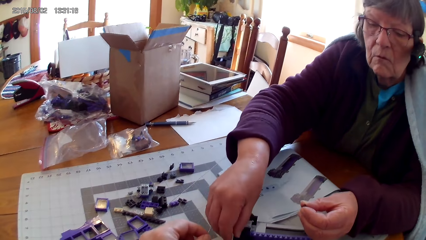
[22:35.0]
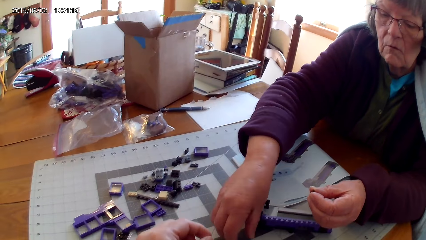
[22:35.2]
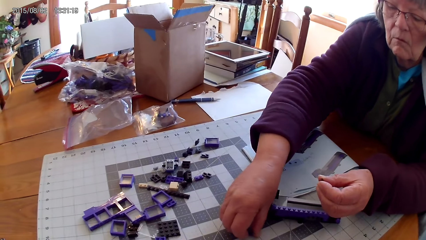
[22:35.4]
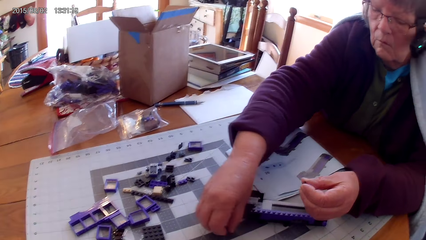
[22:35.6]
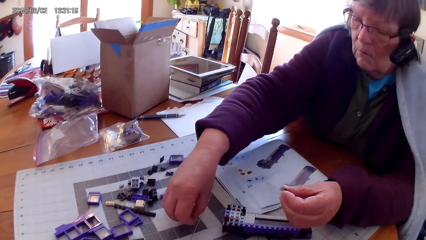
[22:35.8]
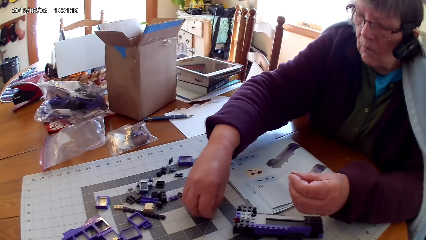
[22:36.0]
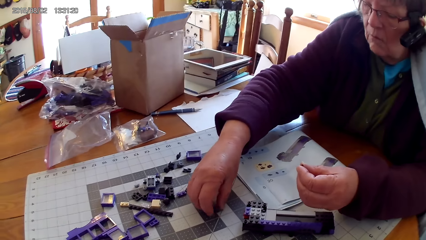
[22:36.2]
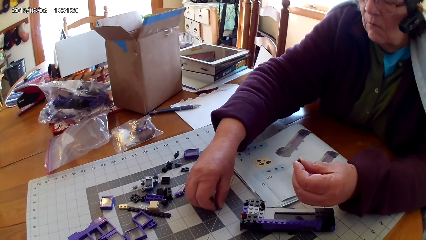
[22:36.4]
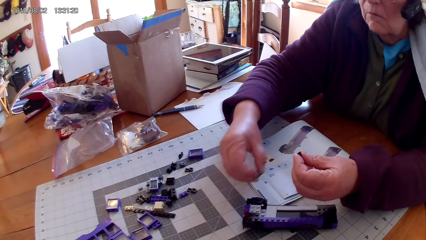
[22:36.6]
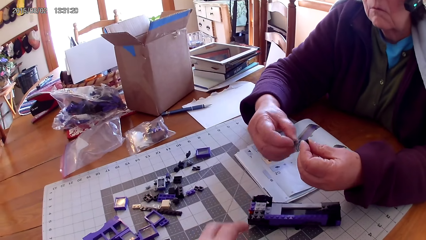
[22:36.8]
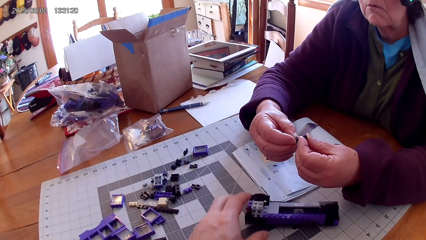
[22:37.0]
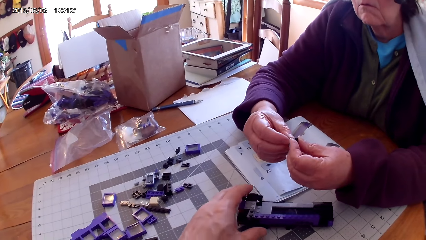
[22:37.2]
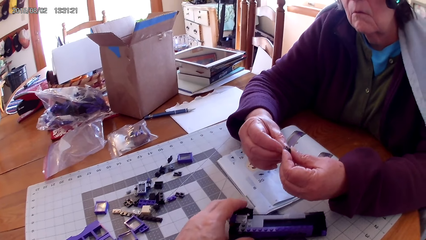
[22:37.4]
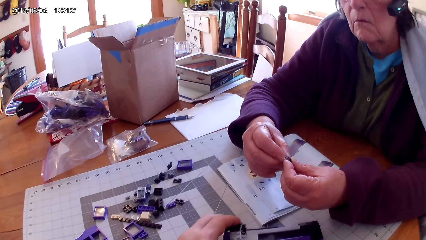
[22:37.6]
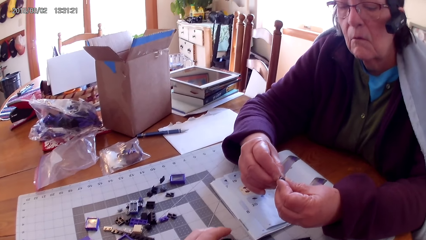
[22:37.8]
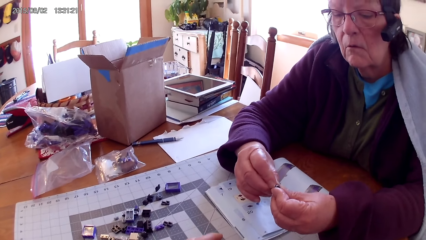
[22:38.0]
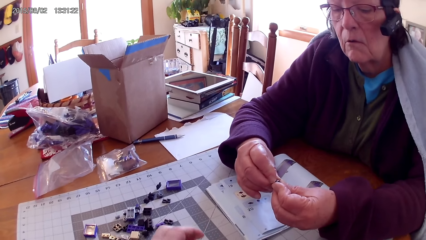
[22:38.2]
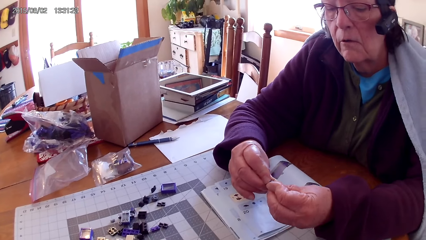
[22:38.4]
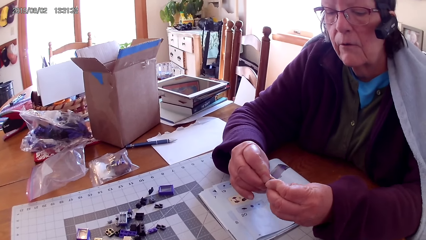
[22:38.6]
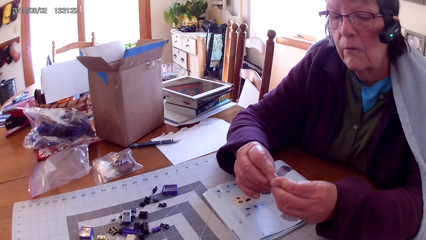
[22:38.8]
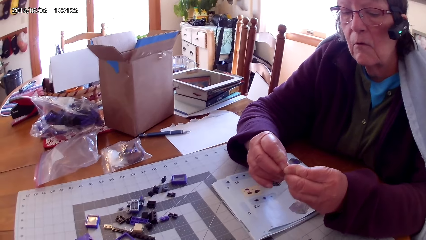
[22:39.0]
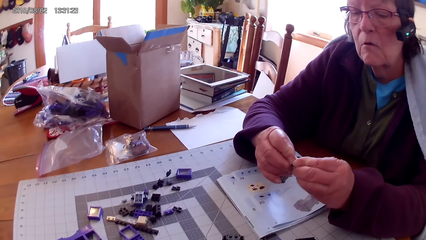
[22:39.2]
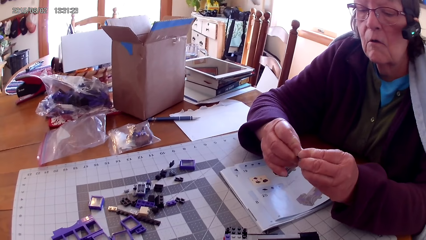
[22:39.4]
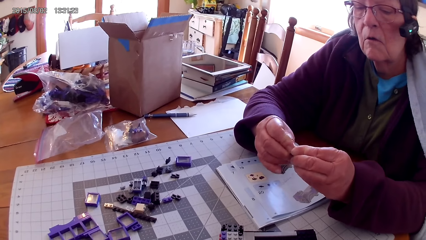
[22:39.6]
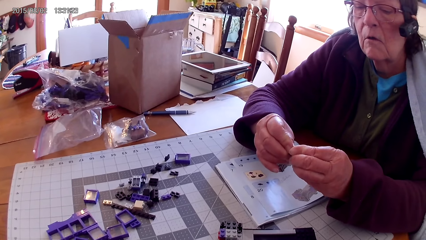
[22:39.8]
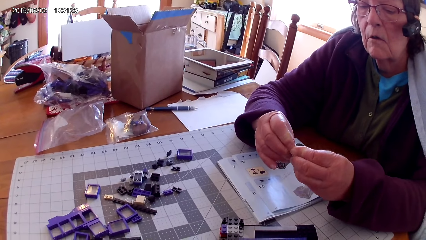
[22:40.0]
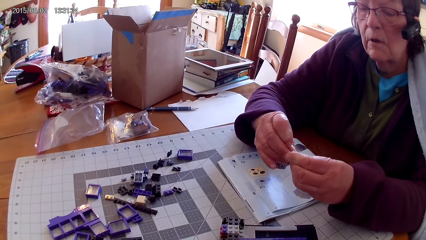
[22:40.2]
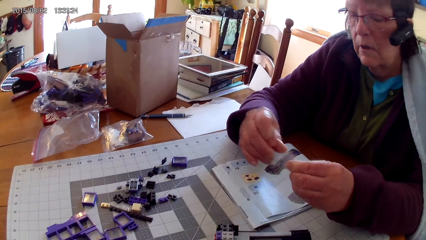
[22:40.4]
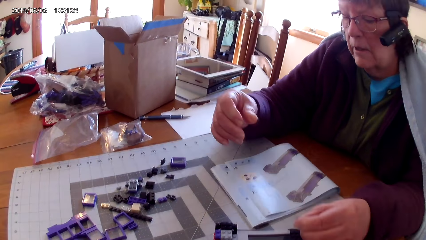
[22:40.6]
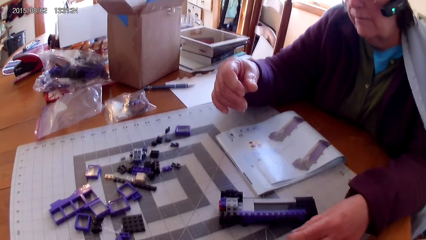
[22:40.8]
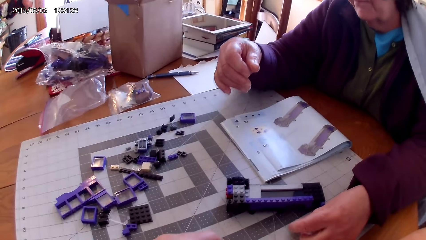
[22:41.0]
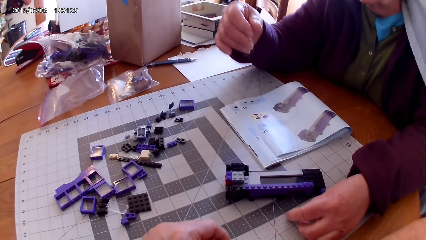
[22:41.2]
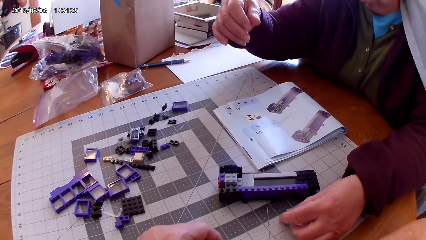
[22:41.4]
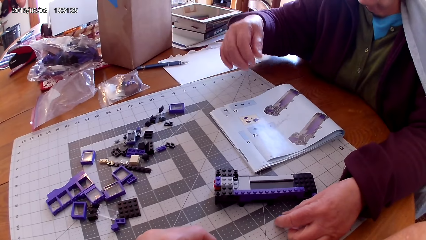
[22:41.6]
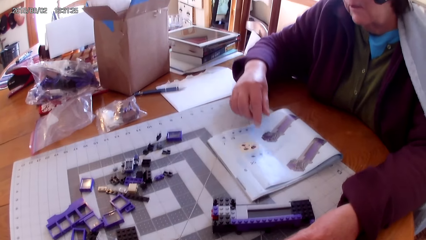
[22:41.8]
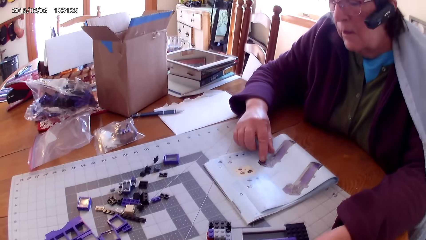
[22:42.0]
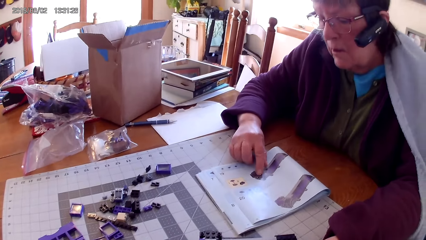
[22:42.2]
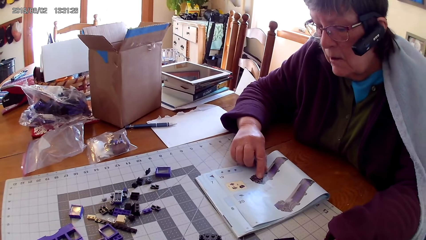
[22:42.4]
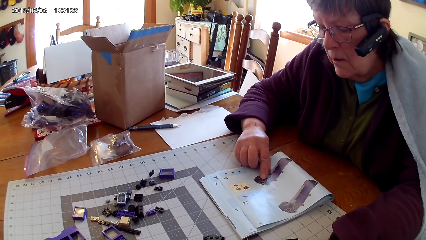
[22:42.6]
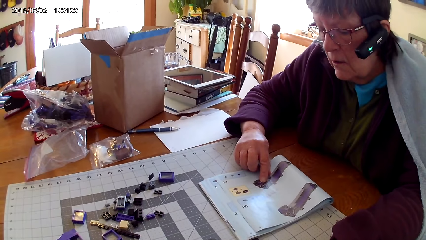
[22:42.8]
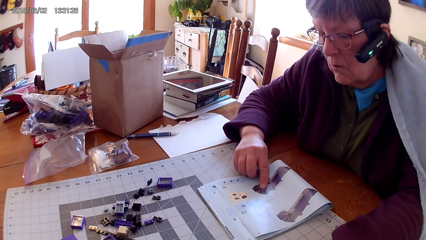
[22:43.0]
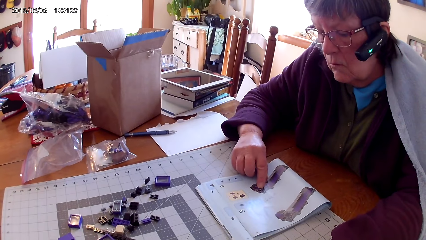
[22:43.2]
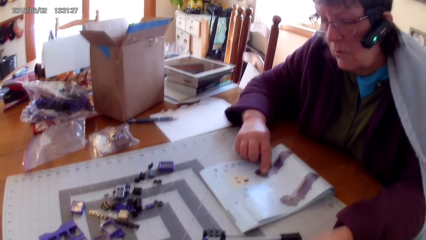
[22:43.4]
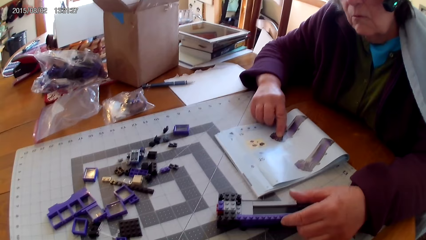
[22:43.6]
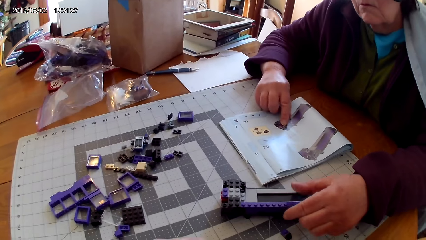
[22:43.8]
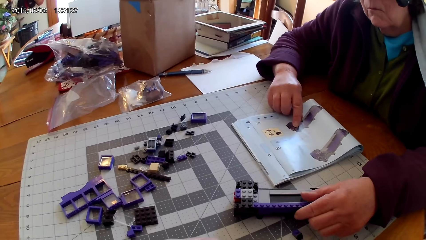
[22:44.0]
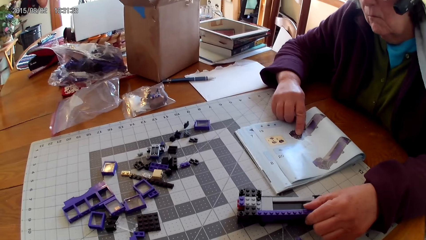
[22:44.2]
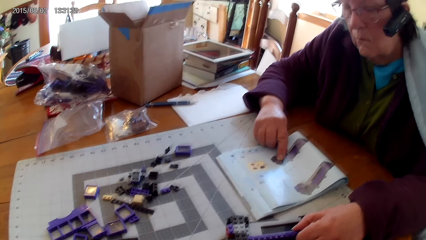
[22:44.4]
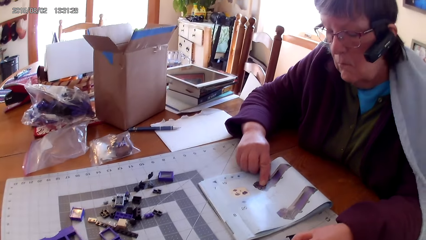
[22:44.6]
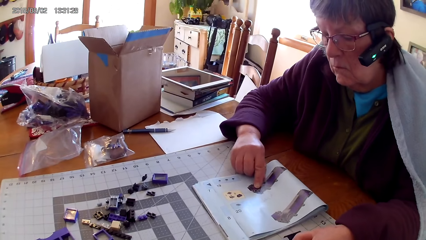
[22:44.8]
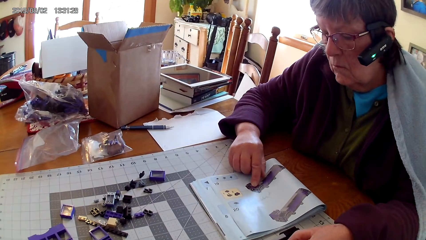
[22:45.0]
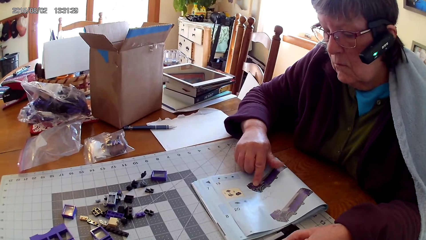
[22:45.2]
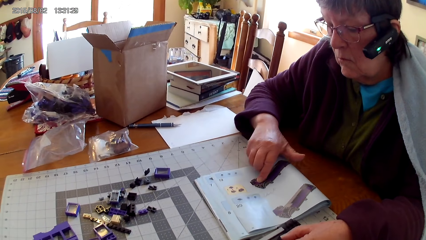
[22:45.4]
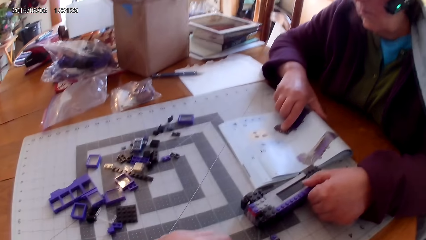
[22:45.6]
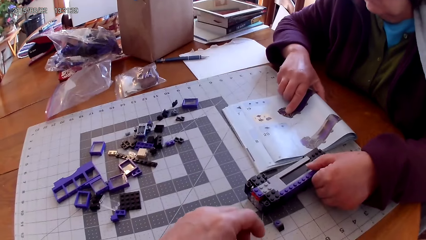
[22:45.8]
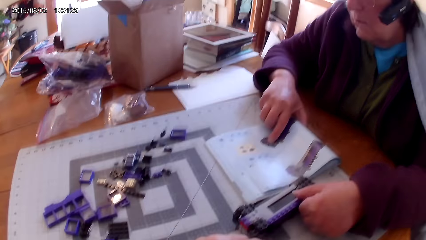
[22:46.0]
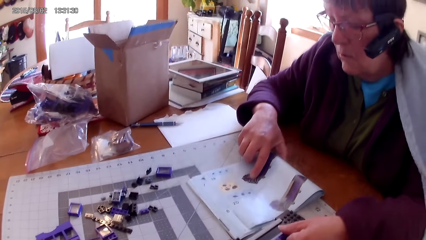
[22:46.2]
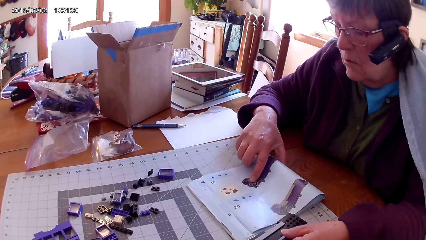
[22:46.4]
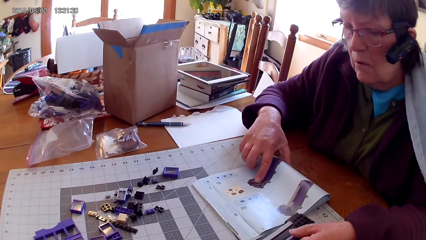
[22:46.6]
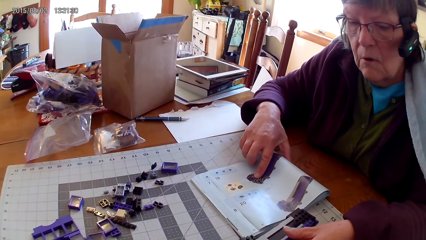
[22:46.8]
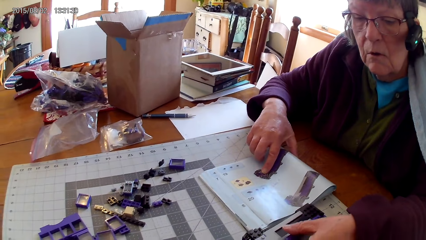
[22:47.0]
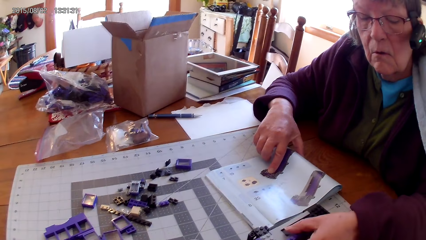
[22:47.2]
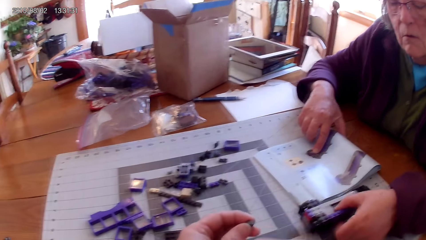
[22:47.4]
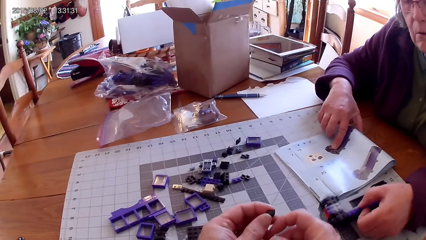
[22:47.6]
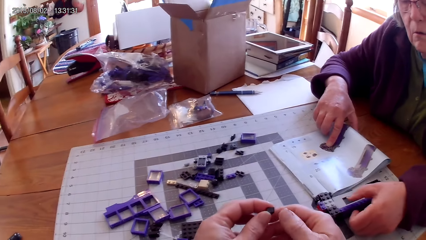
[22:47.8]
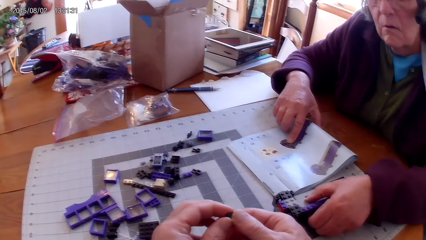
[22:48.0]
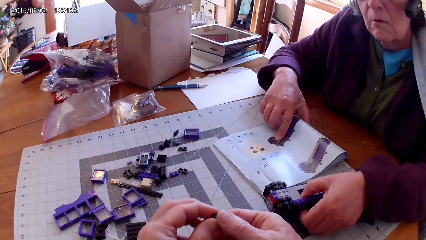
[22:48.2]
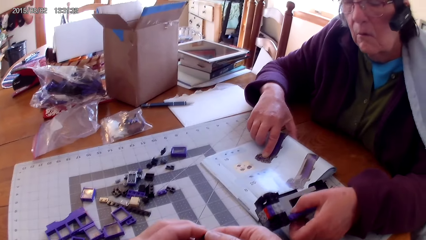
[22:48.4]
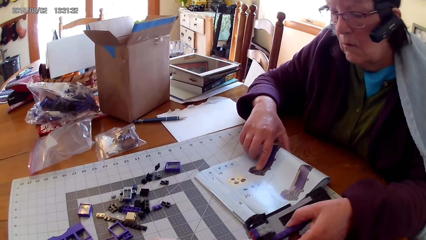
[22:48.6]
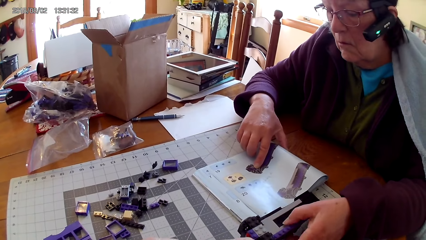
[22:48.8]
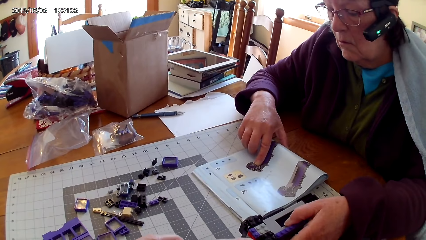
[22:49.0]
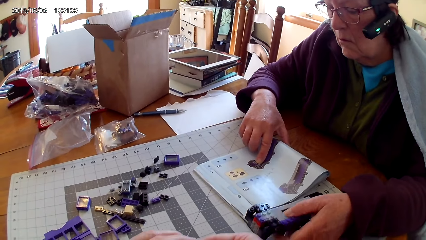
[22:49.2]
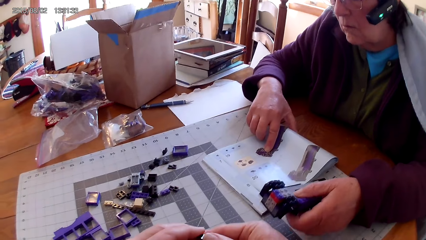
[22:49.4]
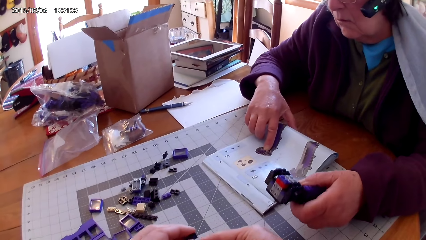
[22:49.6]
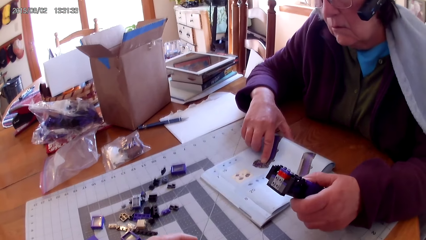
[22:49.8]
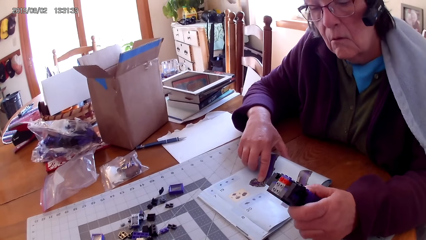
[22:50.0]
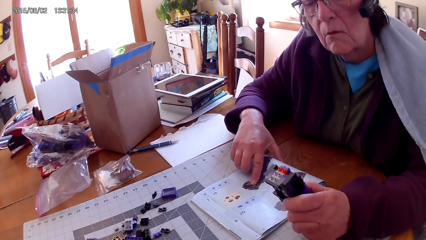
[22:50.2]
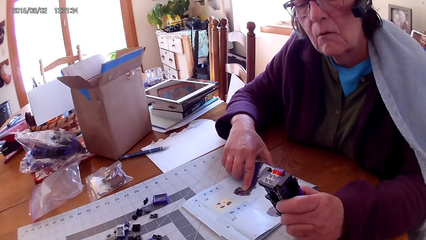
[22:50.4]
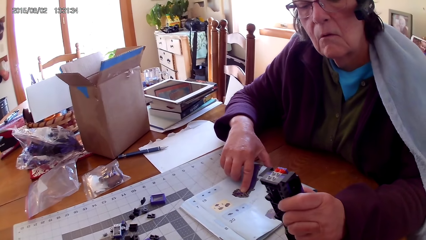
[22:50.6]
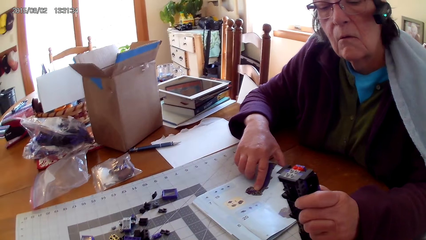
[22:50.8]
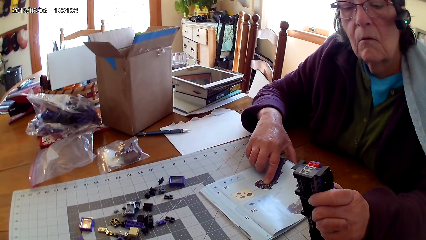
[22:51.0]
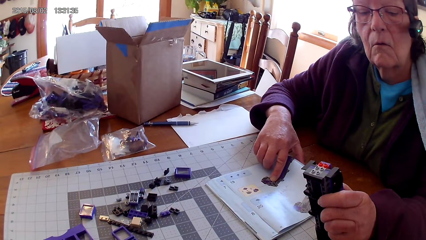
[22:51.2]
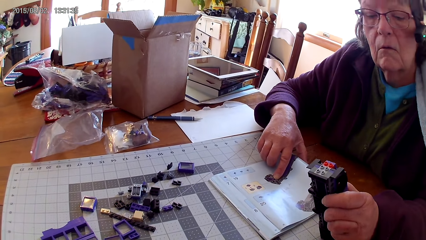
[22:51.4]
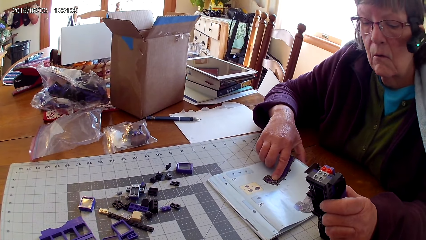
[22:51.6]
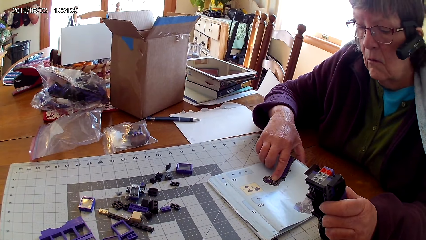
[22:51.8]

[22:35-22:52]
A woman raises a hand, takes a spare part, attaches a plastic on the other plastic, and moves something. The woman places her hand on the book. The woman moves the manual book and picks up the plastic. The camera wearer holds the plastic with his hand. The woman holds something and looks on something.
